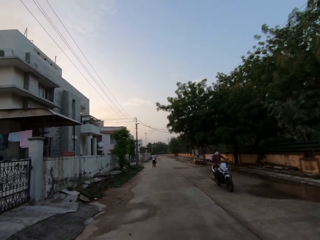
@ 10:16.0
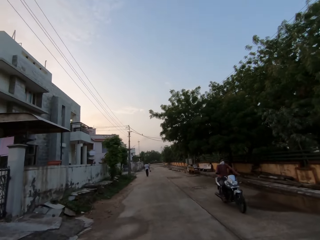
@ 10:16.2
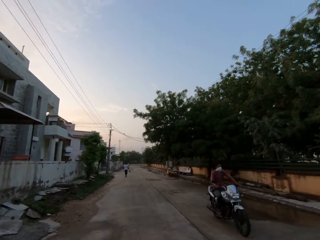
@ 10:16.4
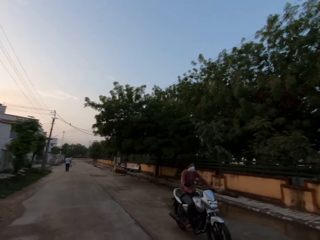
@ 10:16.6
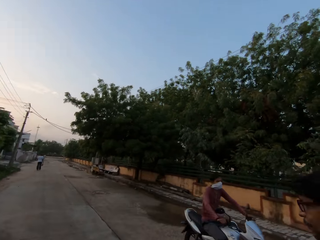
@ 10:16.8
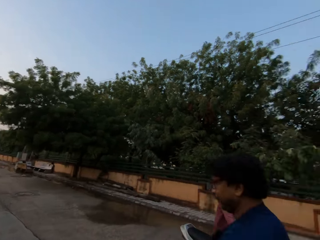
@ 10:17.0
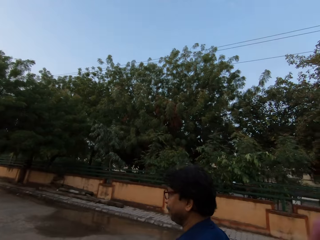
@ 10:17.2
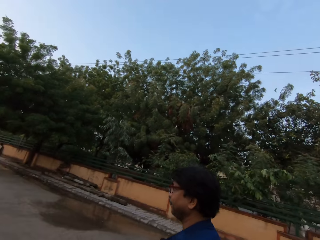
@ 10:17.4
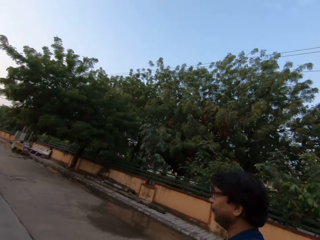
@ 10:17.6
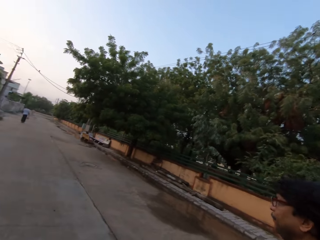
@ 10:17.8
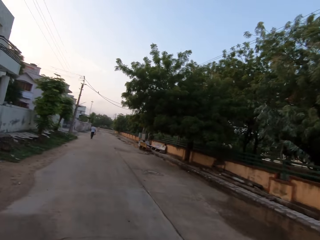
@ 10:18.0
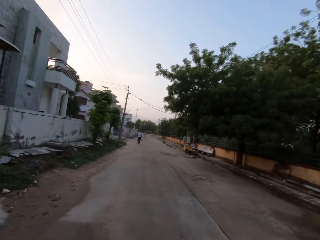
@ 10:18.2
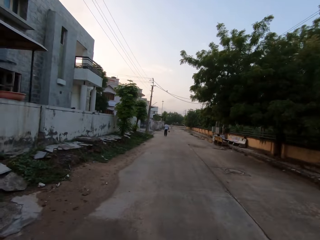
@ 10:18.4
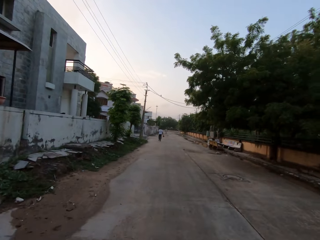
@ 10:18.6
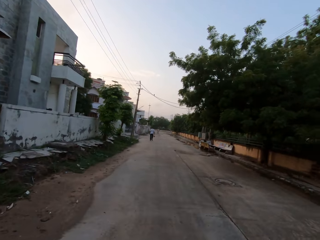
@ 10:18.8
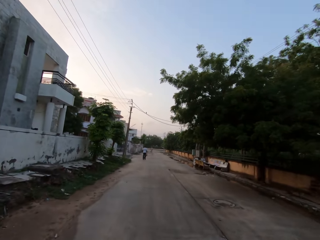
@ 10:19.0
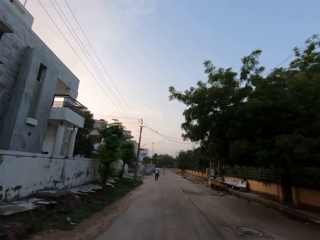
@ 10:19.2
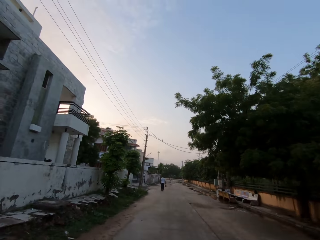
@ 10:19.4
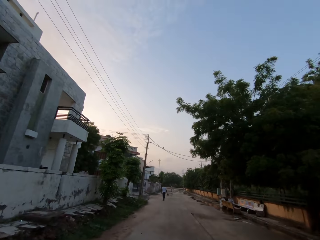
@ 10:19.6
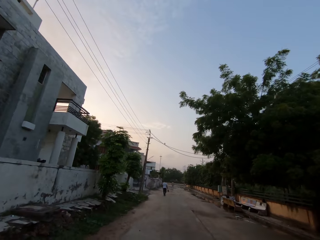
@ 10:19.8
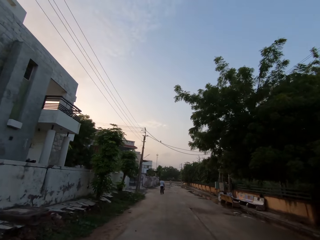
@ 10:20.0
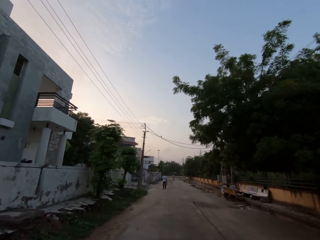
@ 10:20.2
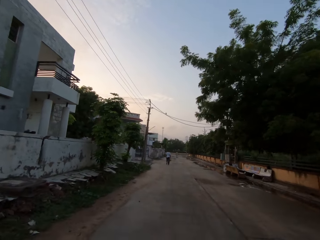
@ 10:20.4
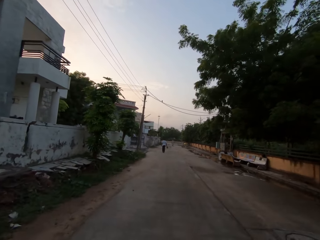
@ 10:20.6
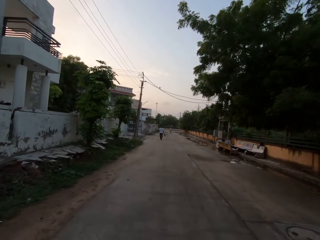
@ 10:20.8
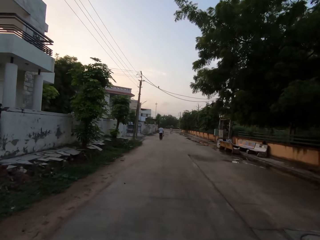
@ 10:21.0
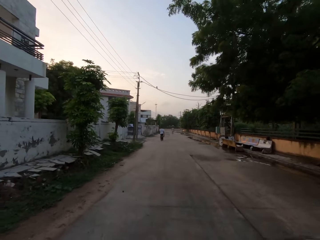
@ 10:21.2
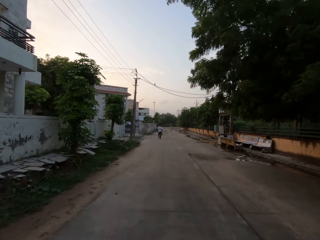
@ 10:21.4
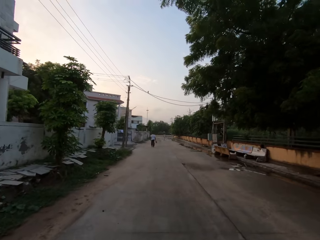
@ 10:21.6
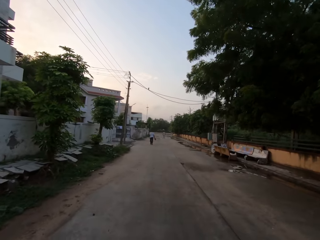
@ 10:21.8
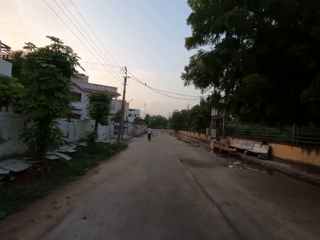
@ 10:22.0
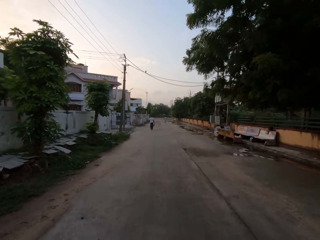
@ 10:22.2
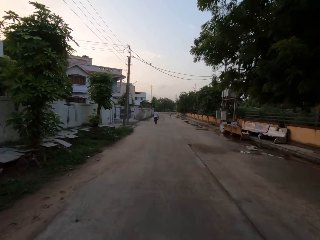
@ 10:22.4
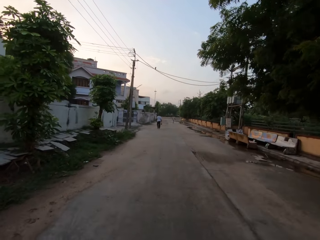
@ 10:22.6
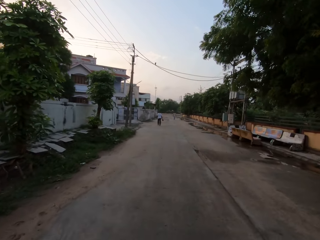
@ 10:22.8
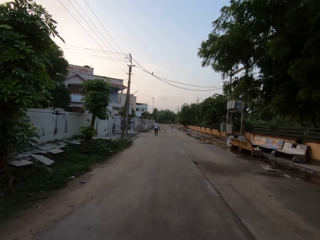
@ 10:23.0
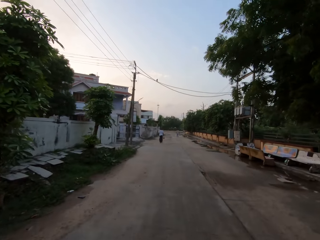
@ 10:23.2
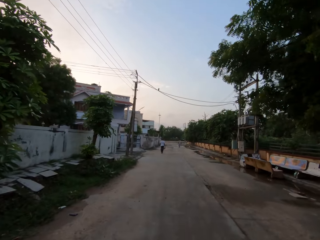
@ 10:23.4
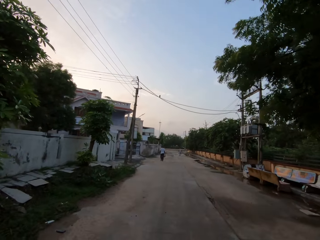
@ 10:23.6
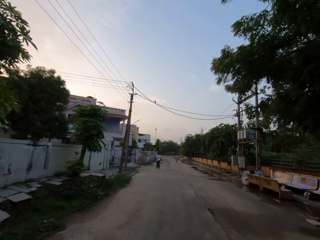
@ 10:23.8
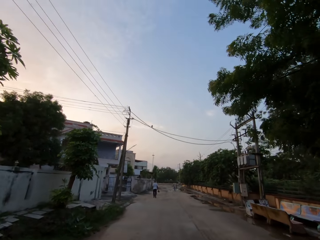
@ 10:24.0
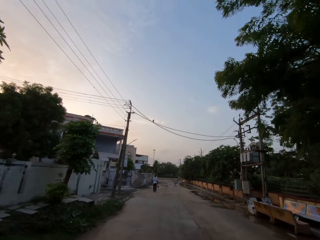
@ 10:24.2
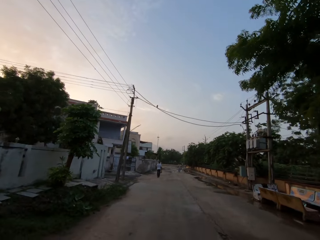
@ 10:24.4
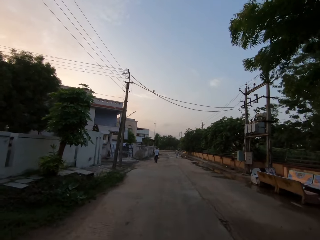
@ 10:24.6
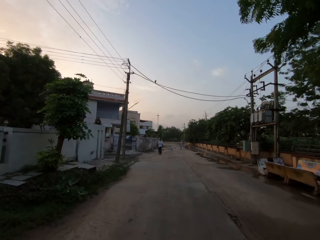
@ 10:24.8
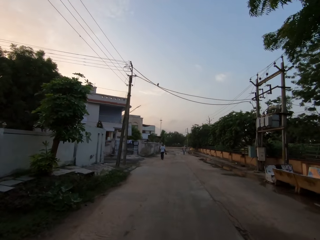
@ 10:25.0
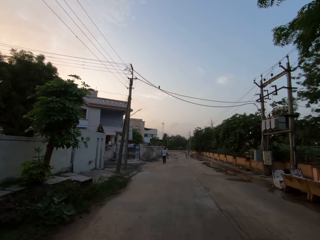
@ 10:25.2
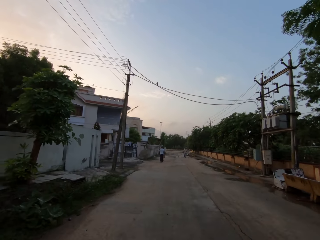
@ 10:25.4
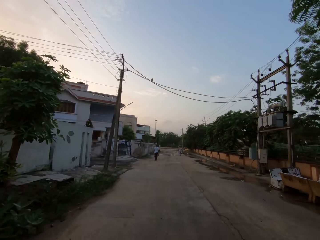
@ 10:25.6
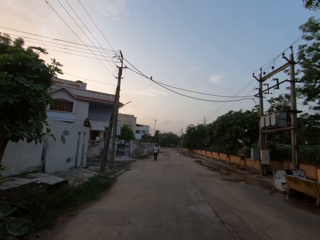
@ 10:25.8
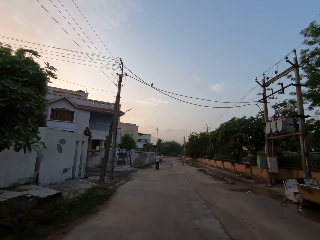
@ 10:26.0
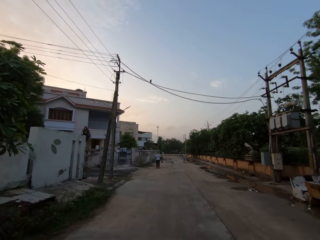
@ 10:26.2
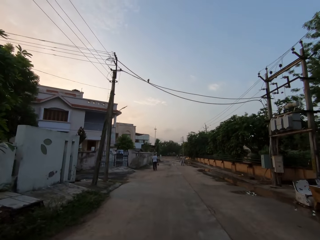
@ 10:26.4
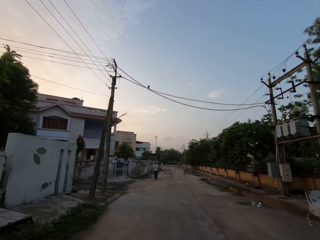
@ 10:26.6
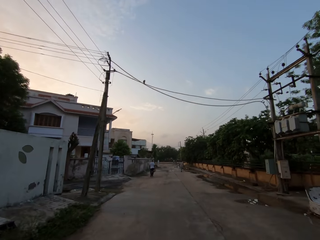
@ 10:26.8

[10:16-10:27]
A motorcycle rides past the camera wearer on the road. The camera wearer turns towards the man. They turn away from the man.

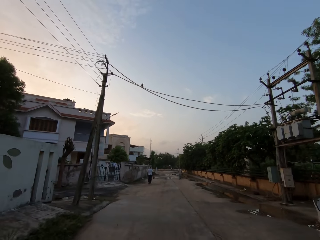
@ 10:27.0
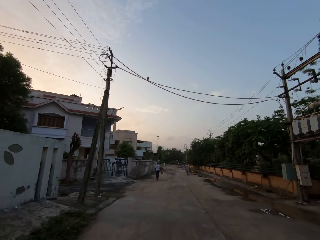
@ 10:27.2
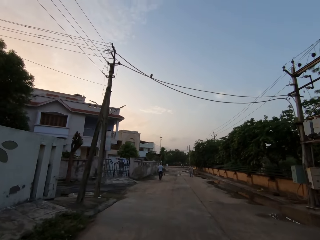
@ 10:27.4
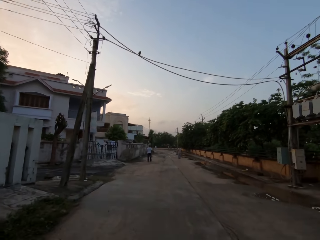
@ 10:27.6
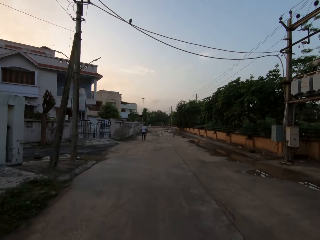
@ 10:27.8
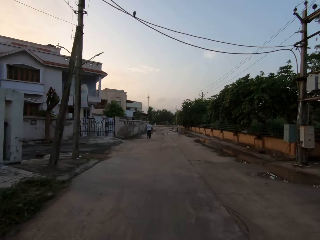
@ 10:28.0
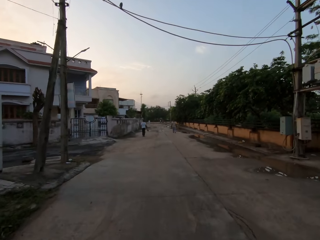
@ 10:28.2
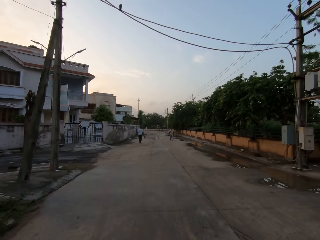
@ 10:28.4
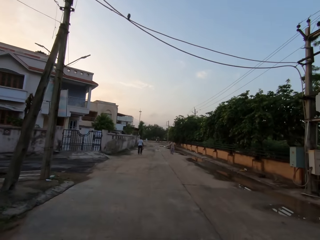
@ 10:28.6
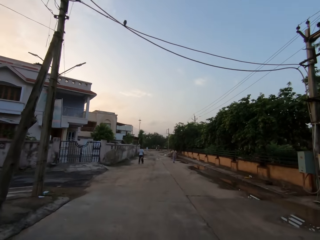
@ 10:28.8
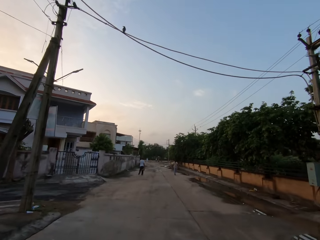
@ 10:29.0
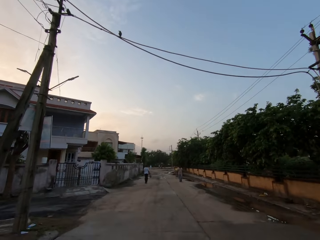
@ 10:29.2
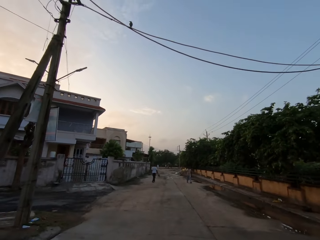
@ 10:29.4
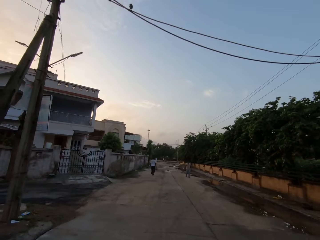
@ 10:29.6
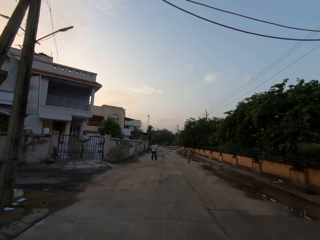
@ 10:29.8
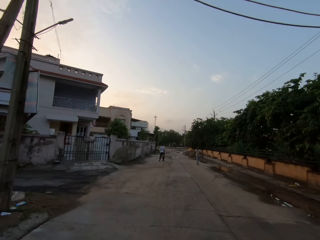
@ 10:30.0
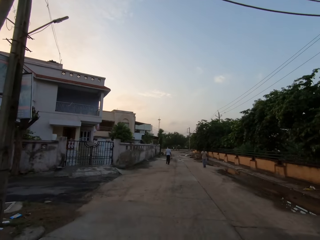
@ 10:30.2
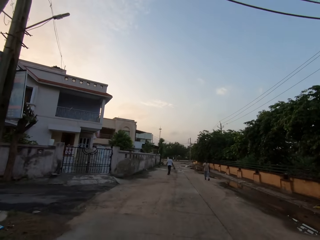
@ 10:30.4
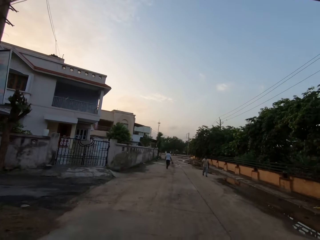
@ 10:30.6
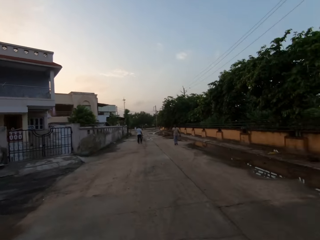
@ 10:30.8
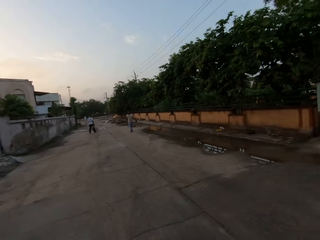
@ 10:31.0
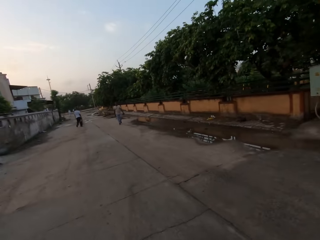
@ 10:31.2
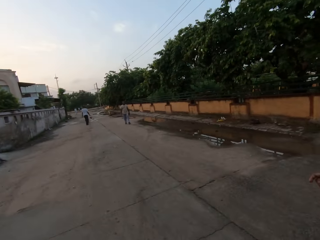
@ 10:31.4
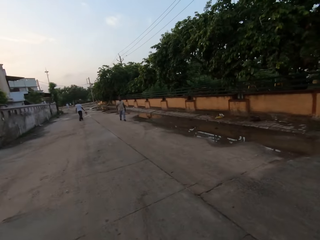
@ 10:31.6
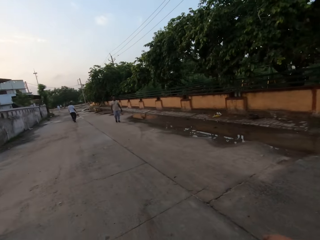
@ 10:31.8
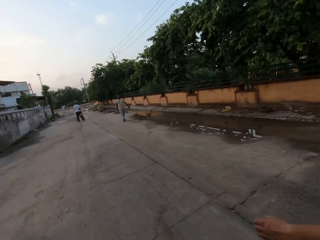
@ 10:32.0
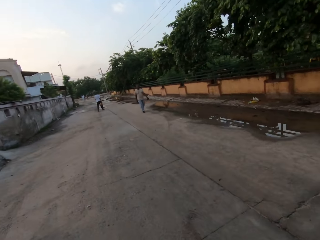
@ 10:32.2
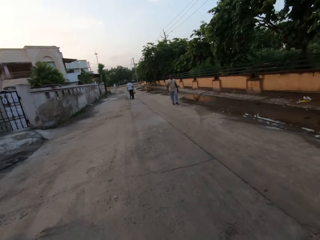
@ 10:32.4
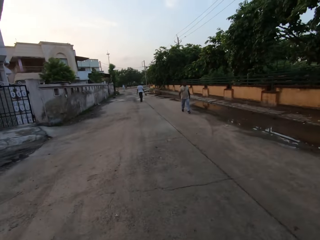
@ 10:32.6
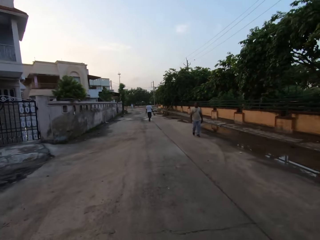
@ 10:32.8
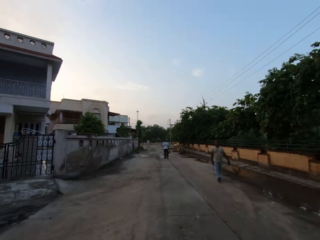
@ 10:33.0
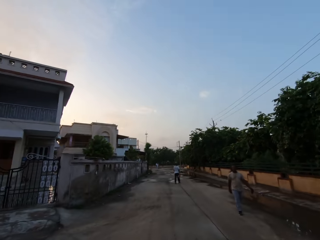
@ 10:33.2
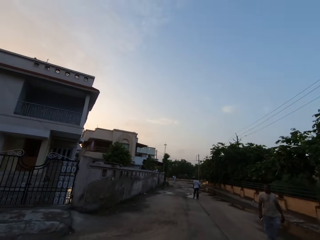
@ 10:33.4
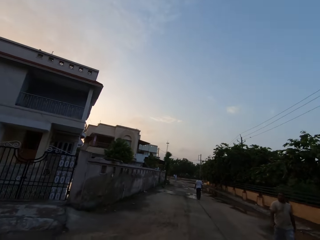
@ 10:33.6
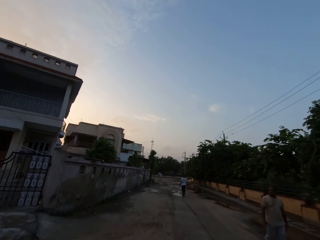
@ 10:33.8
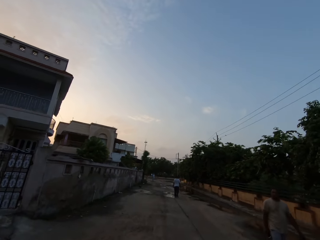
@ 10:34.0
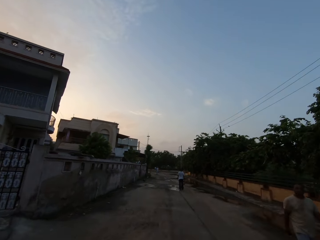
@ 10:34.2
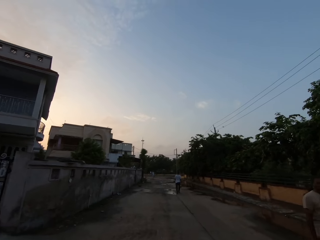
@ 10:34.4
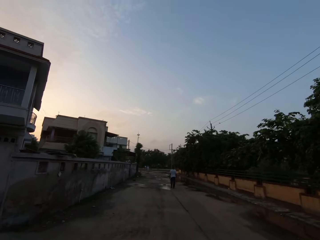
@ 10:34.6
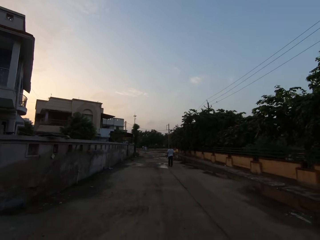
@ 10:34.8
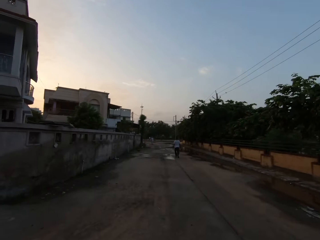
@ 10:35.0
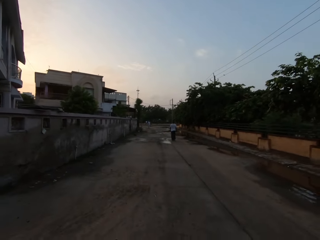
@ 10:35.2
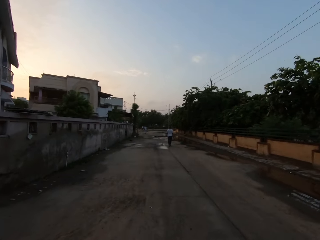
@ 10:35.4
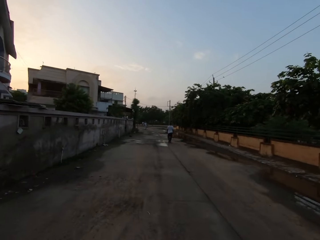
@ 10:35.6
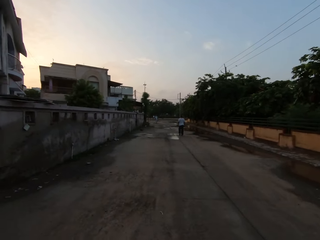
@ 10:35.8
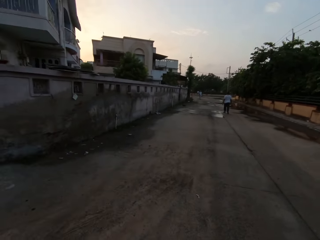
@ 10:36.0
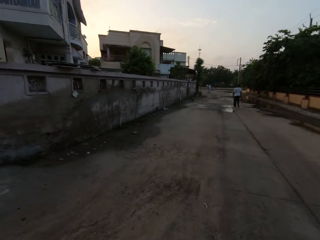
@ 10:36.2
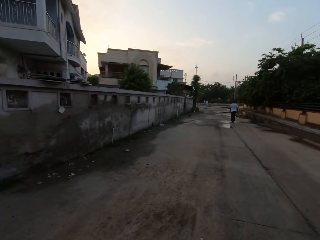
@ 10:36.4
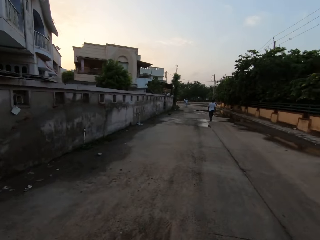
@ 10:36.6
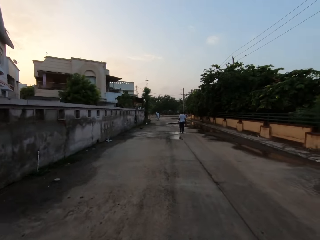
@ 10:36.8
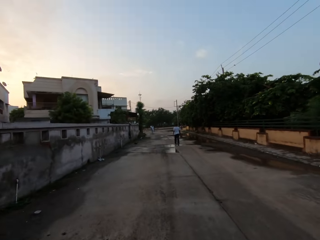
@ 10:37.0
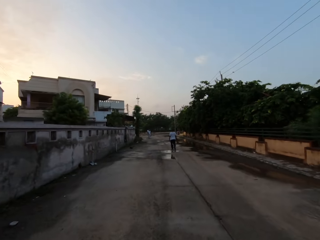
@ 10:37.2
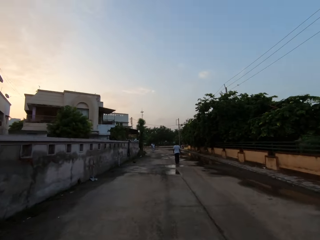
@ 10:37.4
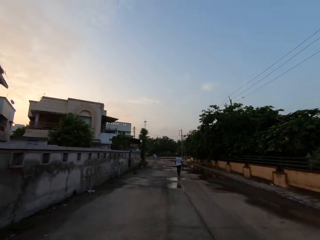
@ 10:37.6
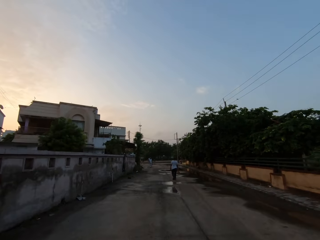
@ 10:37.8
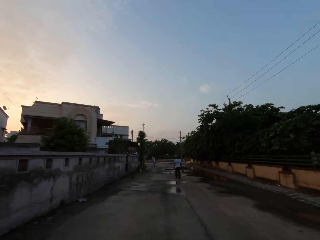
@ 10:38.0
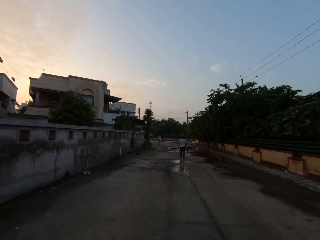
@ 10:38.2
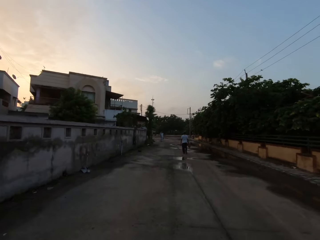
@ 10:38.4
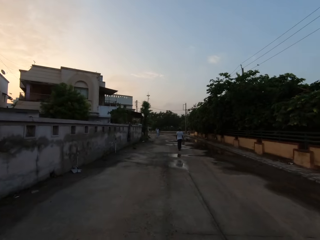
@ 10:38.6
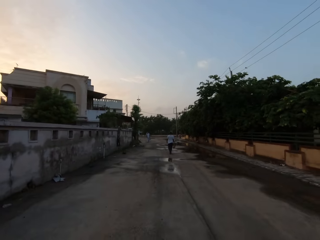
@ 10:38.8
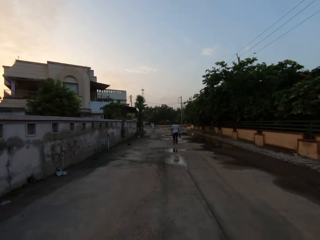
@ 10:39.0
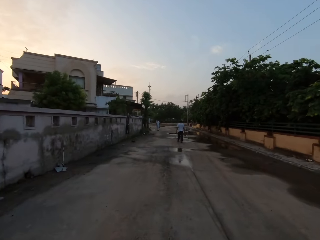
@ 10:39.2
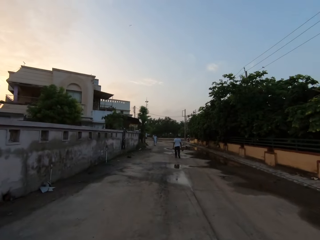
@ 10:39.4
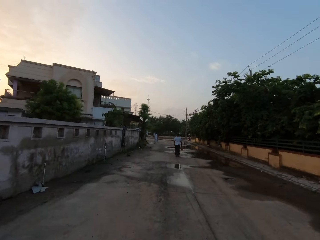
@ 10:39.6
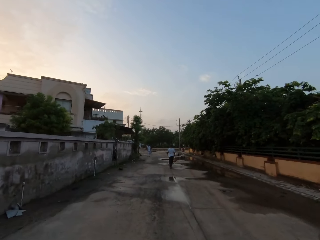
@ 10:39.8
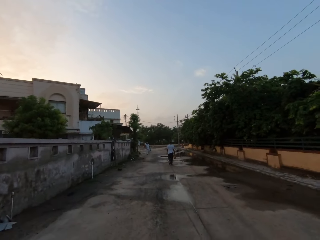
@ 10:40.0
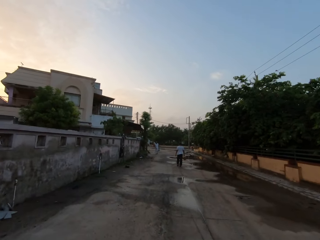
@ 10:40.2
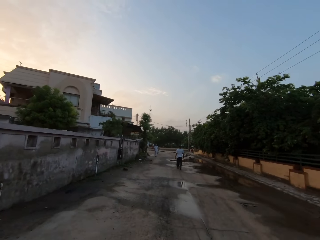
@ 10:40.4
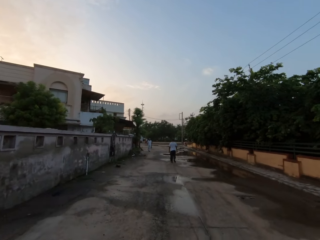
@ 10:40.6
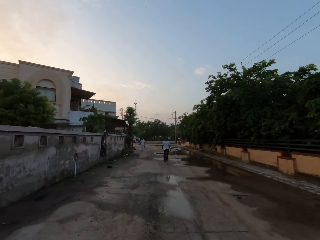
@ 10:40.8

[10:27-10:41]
The man speaks to the camera wearer. The camera wearer speaks to the man. The man speaks to the camera wearer. Another man walks towards the camera wearer. The camera wearer walks past the other man on the road. They speak to the first man. The first man speaks to the camera wearer. The camera wearer interacts with the first man. The first man speaks to the camera wearer again.
